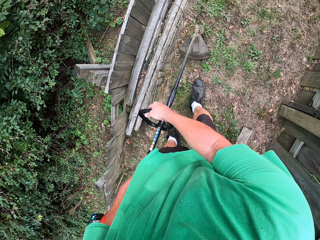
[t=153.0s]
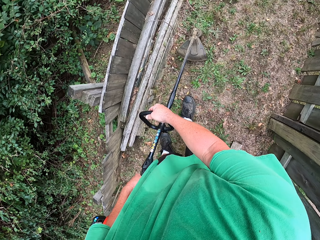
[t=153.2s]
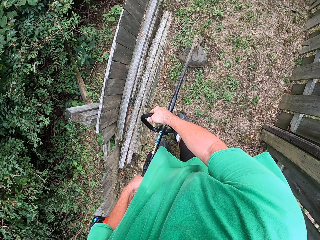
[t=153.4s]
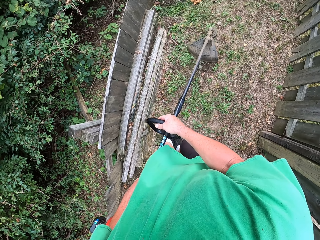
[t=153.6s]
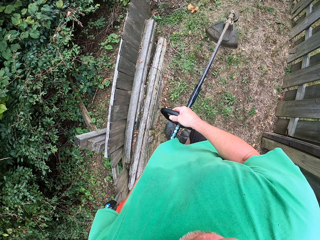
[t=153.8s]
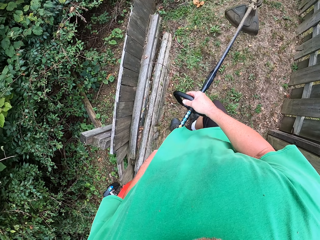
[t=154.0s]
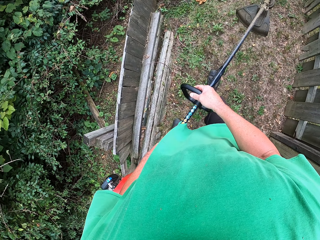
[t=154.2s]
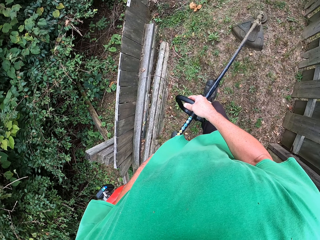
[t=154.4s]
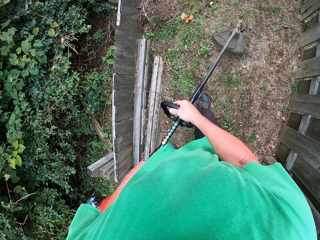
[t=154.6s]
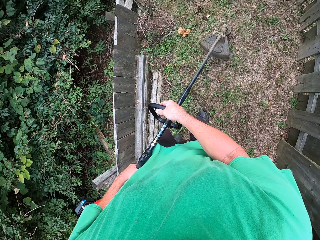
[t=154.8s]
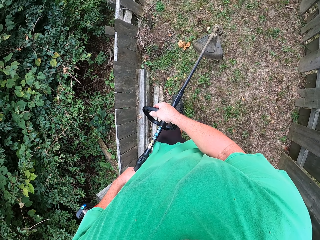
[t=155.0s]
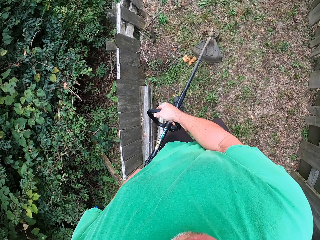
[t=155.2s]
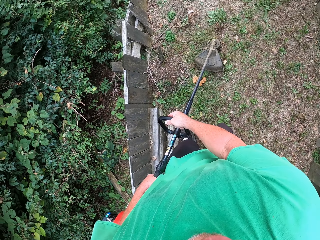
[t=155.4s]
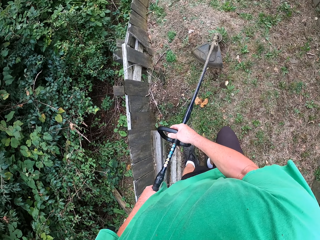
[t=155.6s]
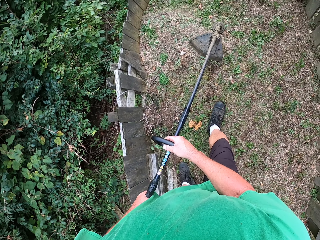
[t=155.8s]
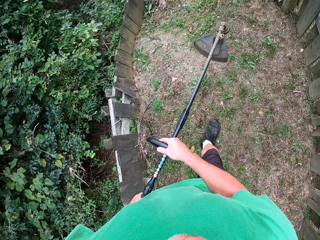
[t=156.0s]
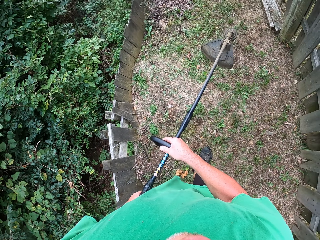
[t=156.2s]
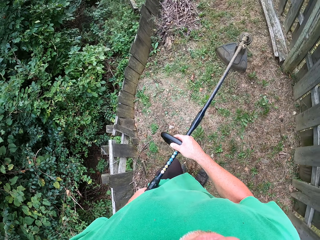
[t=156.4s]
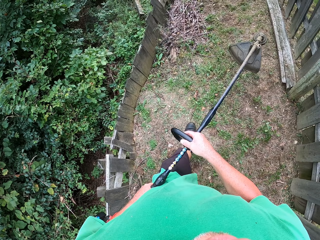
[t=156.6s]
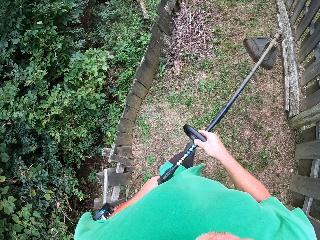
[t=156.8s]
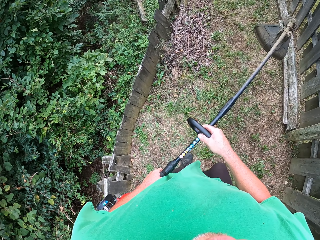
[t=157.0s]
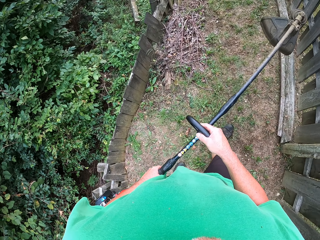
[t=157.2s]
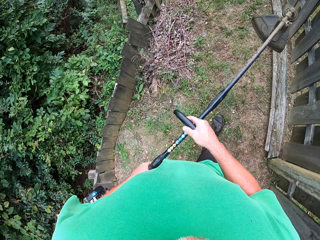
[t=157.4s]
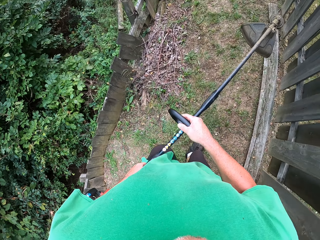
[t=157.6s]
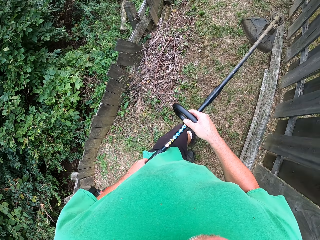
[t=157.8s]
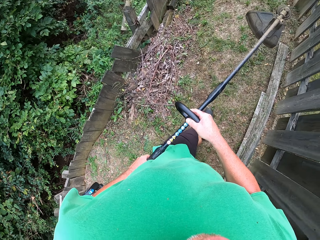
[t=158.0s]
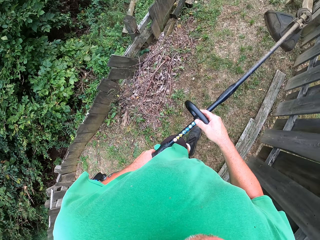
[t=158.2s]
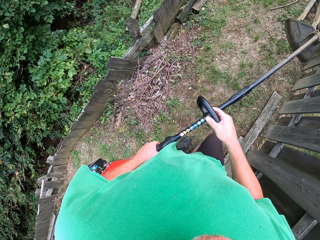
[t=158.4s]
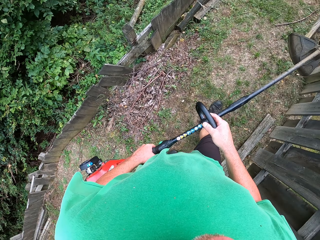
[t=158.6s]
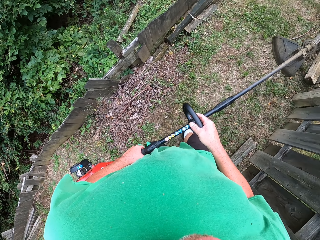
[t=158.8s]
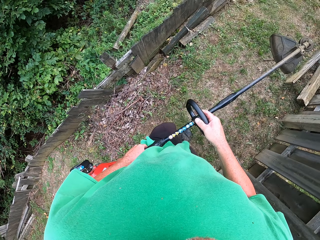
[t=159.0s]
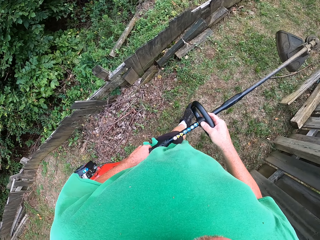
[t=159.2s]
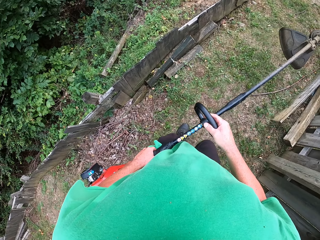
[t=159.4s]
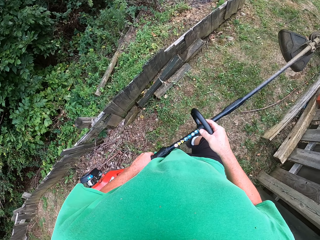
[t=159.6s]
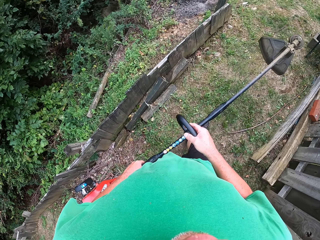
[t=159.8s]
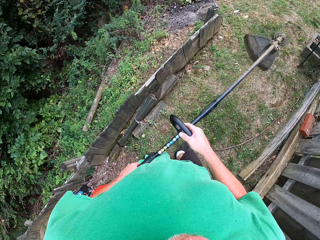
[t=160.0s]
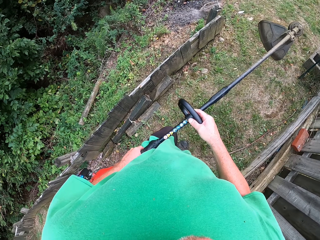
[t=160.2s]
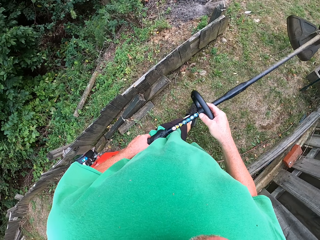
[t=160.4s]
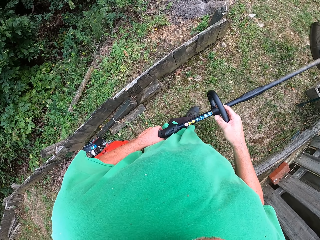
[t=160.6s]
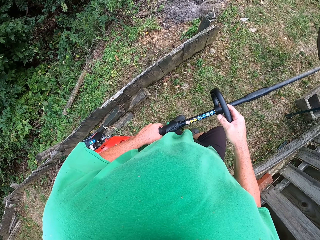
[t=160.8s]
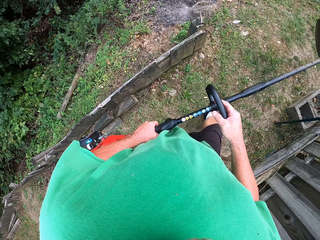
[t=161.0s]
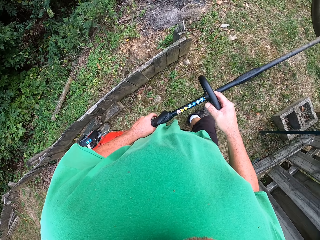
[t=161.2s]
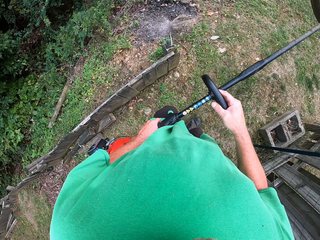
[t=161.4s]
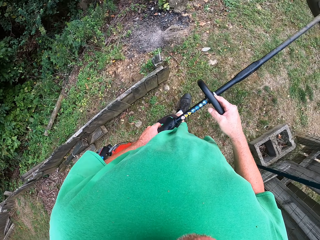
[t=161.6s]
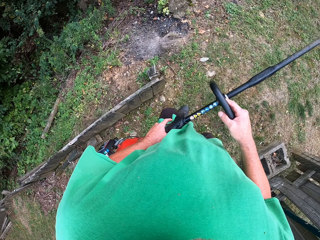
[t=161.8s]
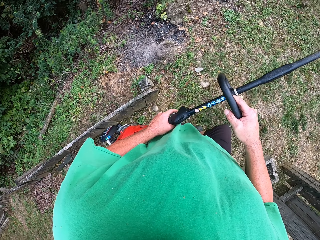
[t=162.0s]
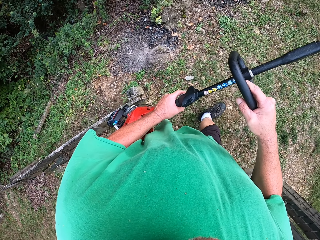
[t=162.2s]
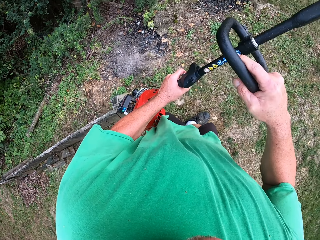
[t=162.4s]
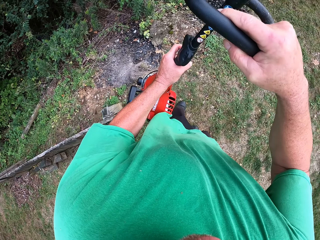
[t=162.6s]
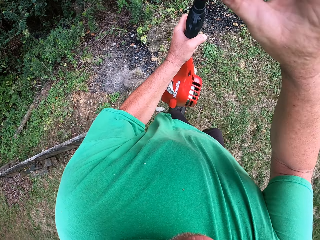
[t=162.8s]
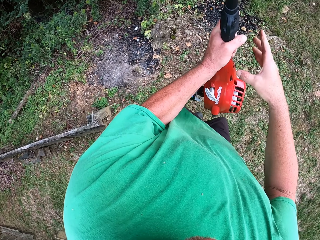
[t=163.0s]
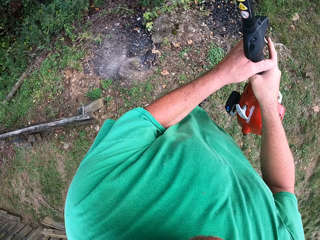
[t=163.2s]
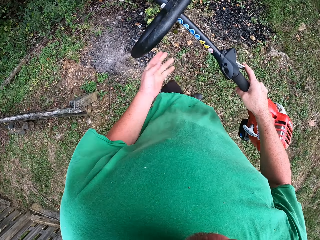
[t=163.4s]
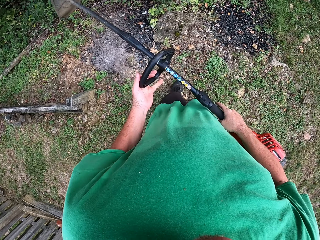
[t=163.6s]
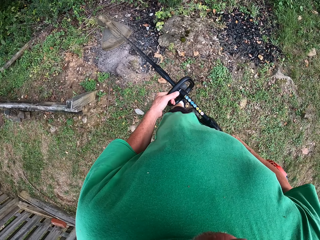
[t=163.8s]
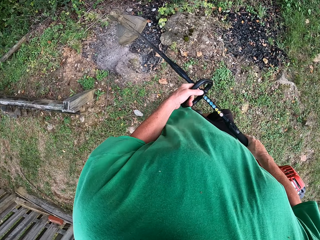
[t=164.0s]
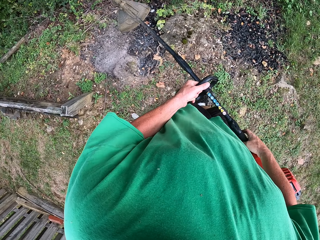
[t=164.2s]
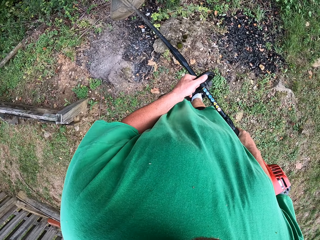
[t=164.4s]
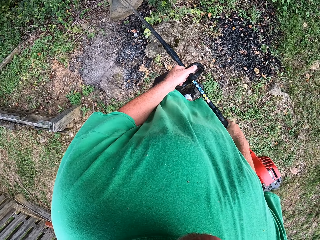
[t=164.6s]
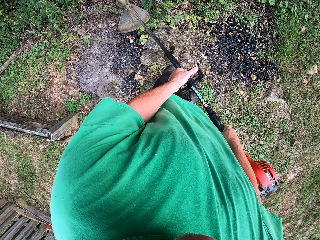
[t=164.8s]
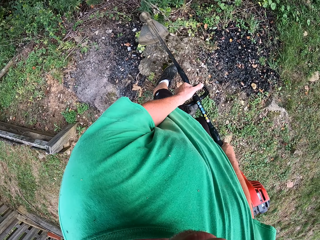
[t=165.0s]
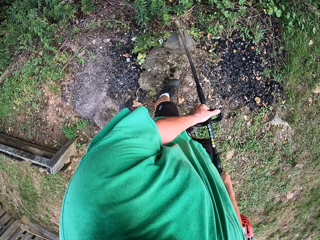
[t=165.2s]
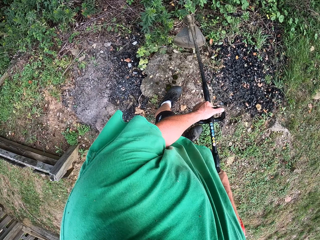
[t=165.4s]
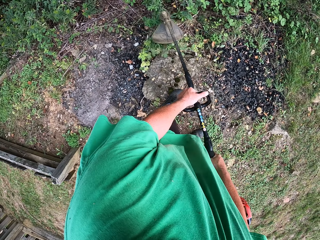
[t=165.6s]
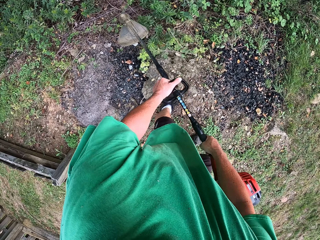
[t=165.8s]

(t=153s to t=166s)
The camera wearer walks forward. They lift up the brush cutter and turn left.

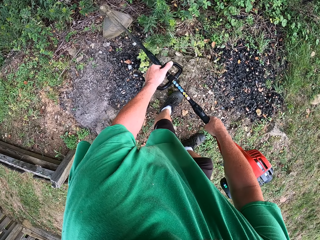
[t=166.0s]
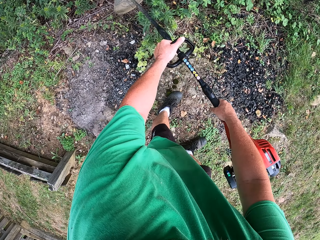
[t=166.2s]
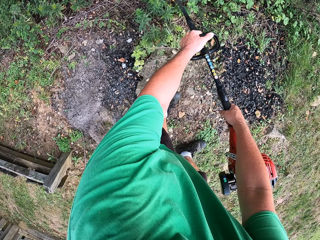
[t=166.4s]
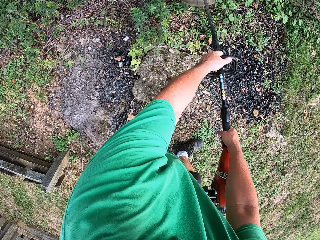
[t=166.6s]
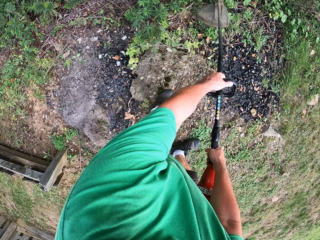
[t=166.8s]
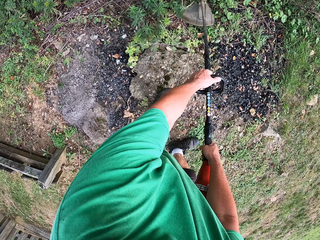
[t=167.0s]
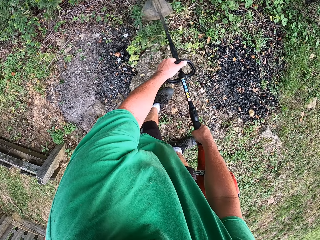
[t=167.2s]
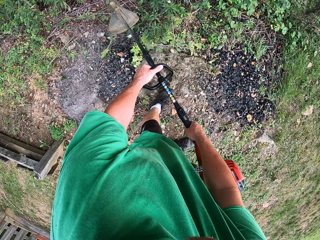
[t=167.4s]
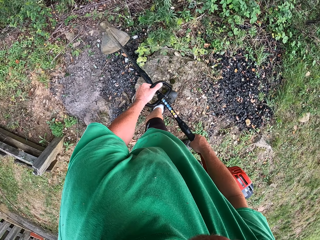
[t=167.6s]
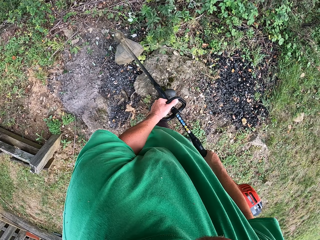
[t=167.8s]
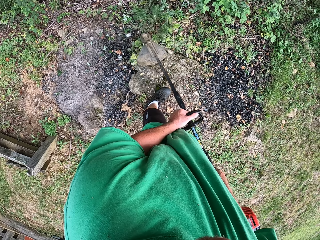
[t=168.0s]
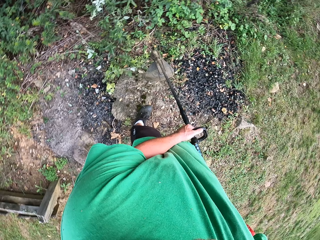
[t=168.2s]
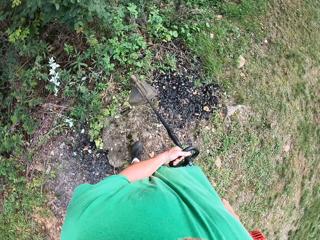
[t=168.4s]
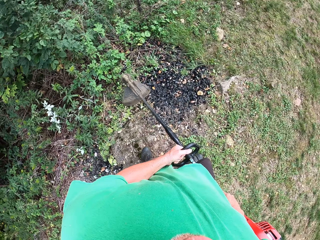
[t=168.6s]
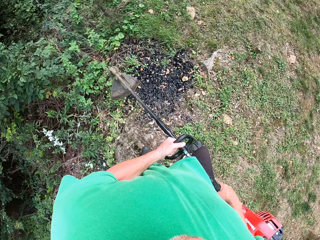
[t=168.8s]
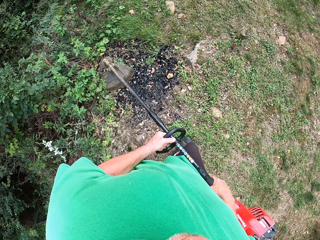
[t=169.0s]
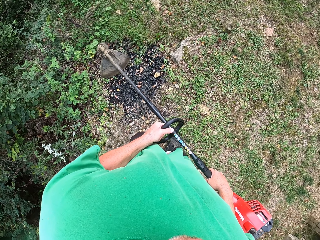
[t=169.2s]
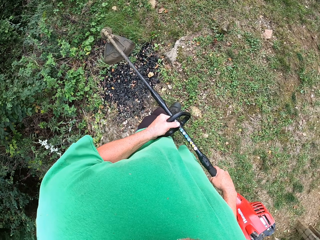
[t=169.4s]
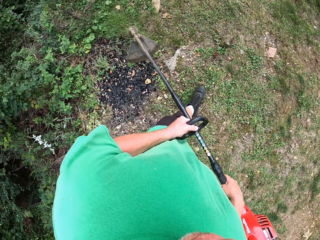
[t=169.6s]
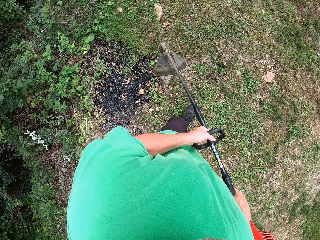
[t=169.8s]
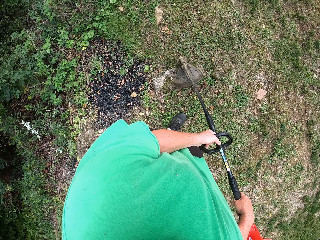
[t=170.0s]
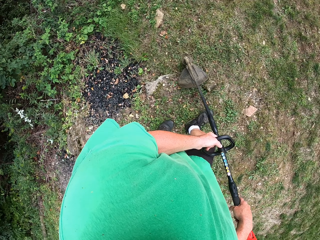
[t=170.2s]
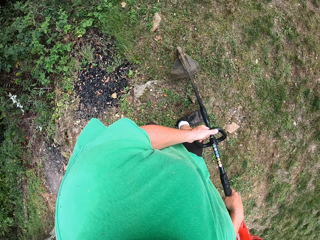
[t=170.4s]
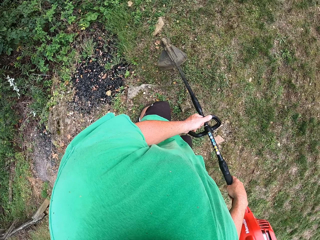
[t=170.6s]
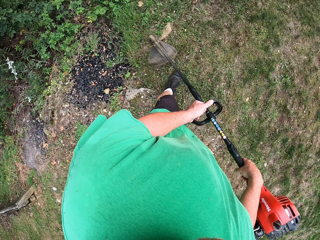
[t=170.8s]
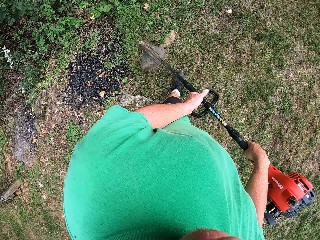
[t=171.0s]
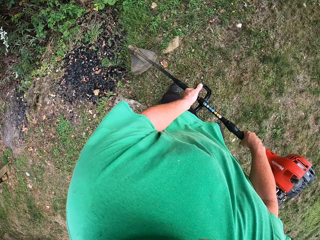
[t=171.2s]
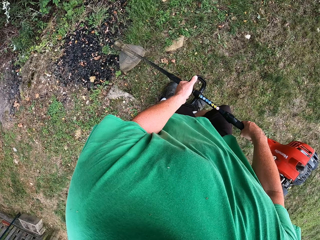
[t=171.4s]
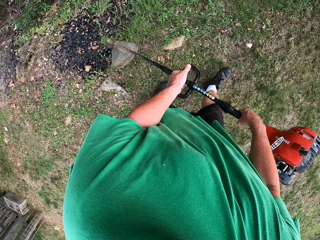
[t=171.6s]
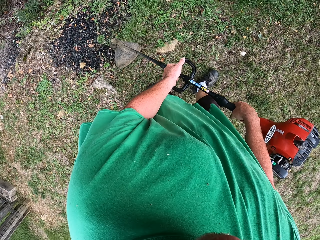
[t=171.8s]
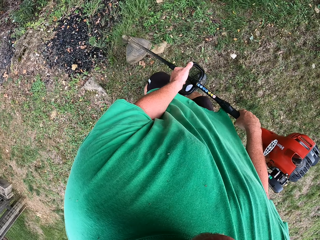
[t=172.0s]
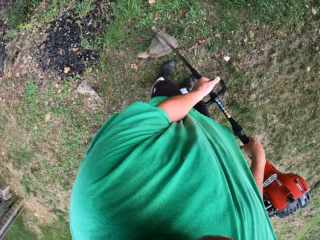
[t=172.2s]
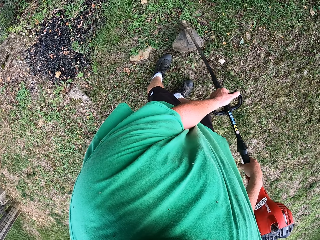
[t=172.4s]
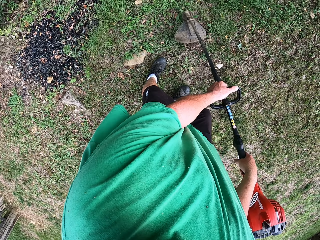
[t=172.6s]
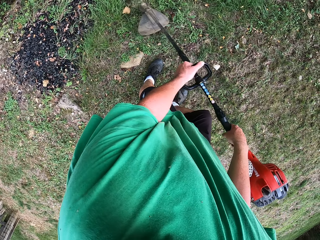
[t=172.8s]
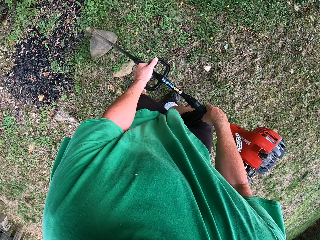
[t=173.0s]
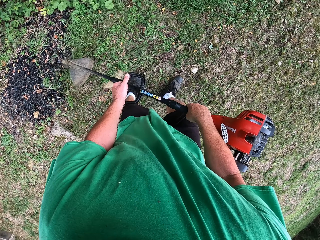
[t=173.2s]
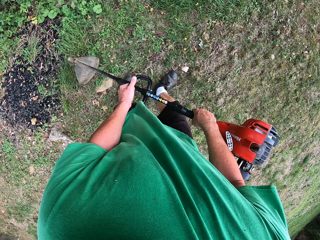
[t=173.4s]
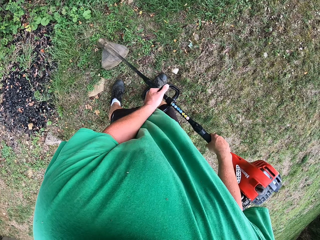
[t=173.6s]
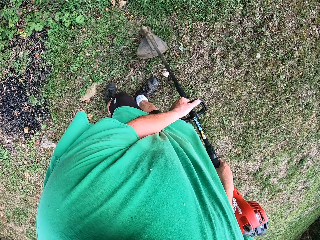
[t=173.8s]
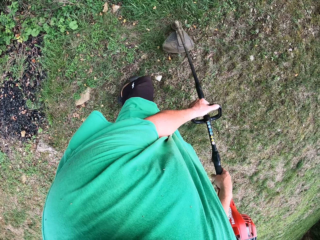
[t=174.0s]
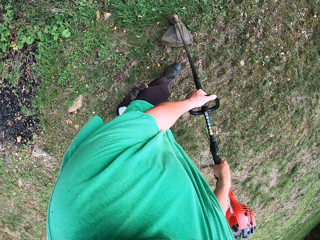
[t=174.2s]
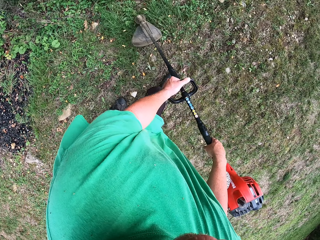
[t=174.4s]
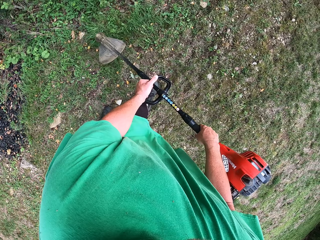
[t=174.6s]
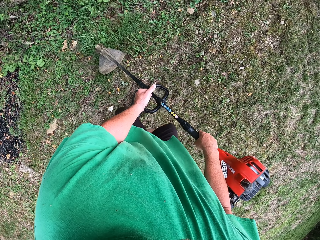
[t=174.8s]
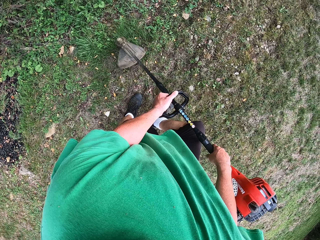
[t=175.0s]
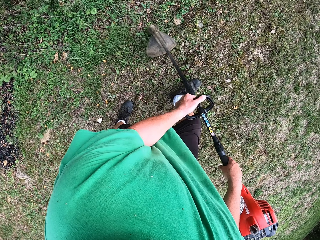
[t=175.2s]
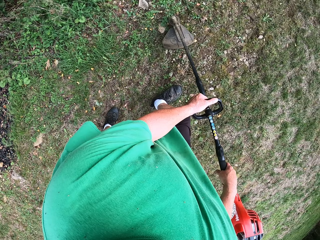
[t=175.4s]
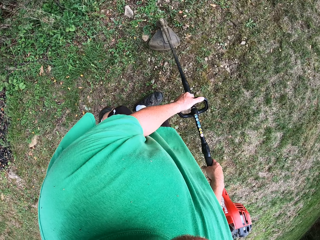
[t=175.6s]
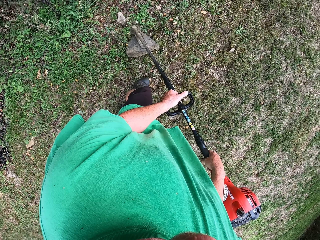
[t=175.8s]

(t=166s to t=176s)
The camera wearer trims the flower tree. They walk forward and trim the grass.
